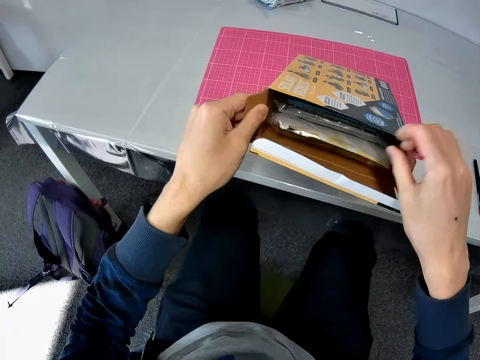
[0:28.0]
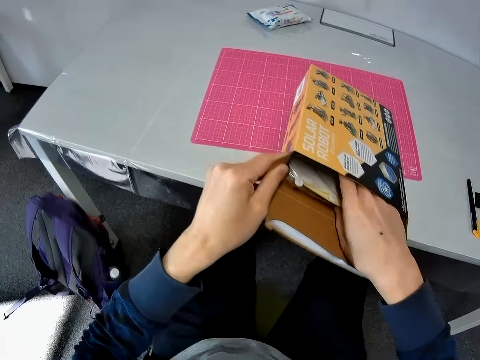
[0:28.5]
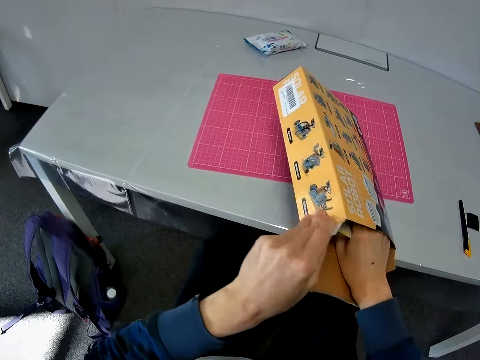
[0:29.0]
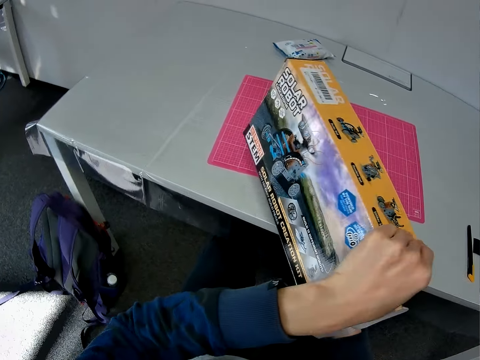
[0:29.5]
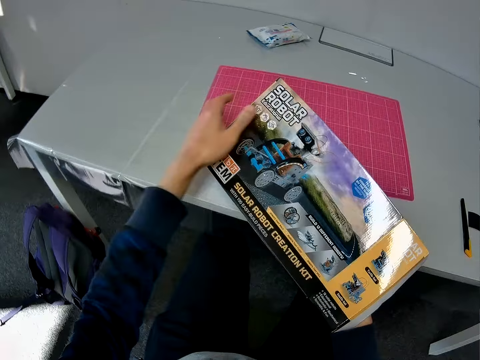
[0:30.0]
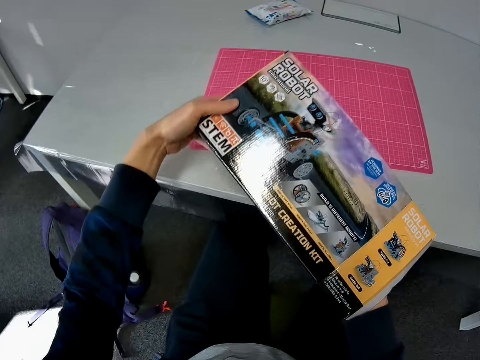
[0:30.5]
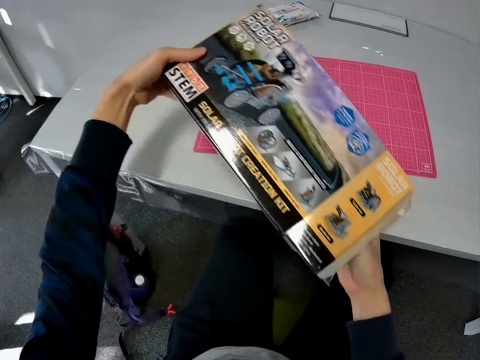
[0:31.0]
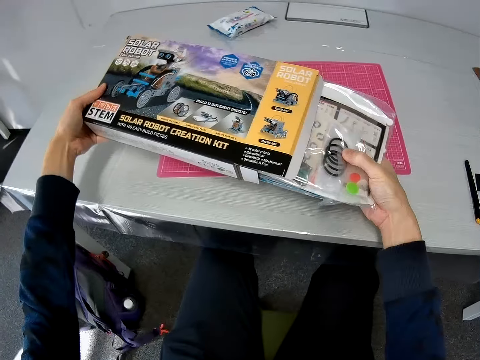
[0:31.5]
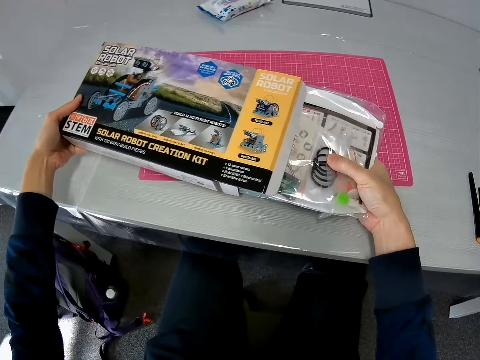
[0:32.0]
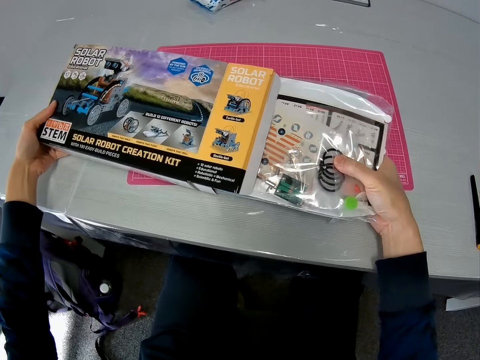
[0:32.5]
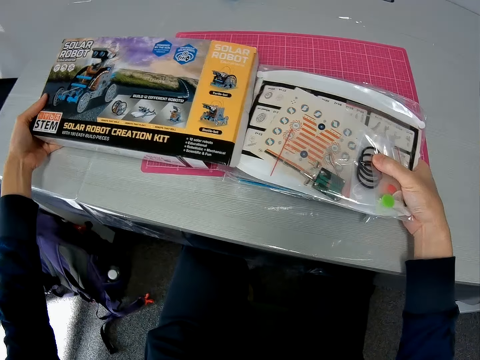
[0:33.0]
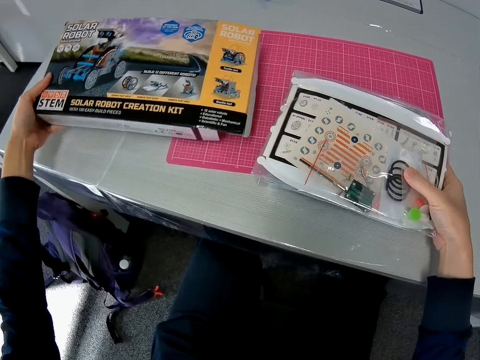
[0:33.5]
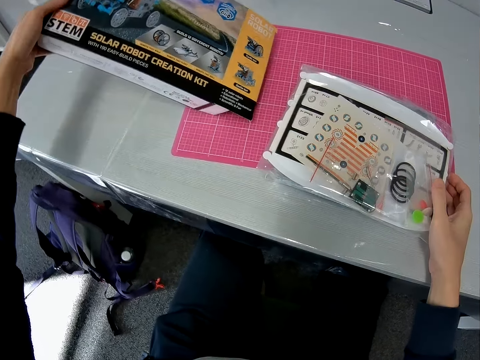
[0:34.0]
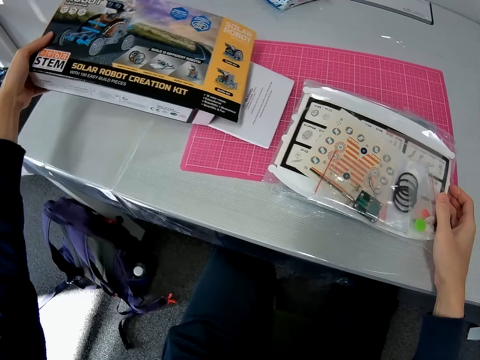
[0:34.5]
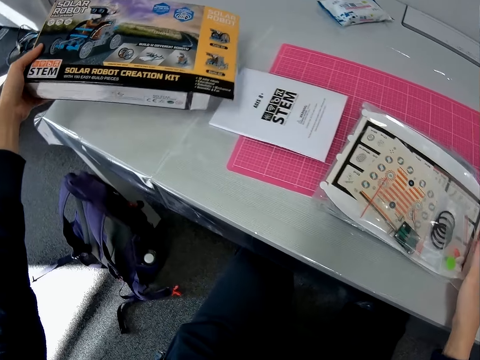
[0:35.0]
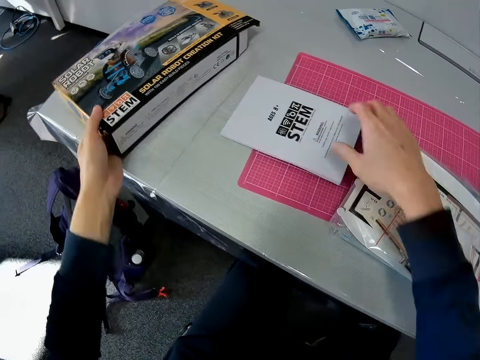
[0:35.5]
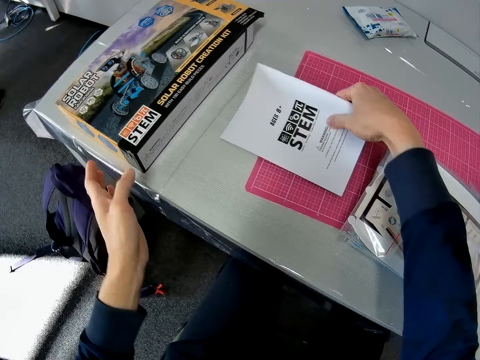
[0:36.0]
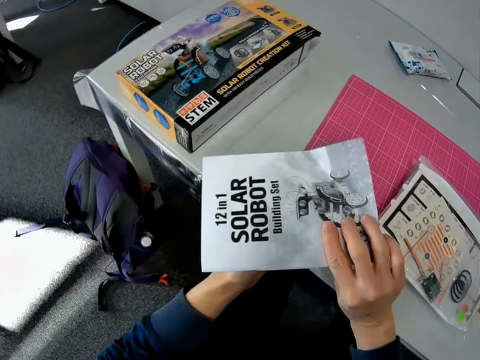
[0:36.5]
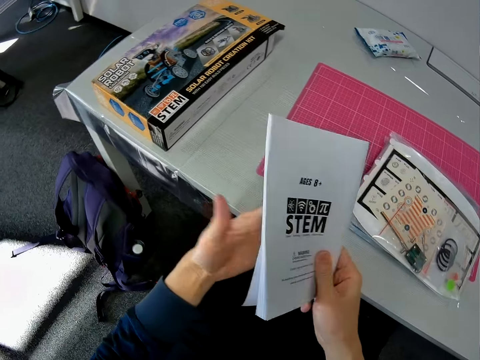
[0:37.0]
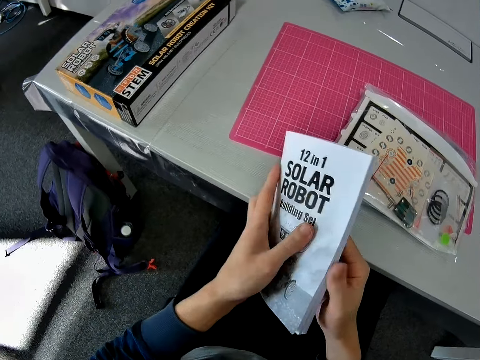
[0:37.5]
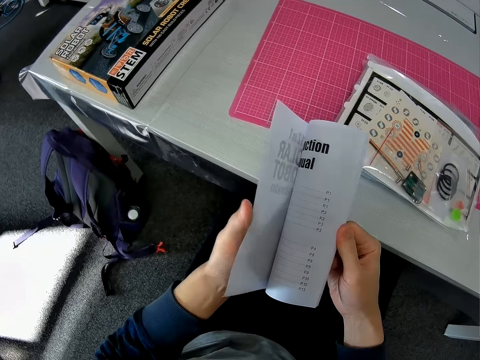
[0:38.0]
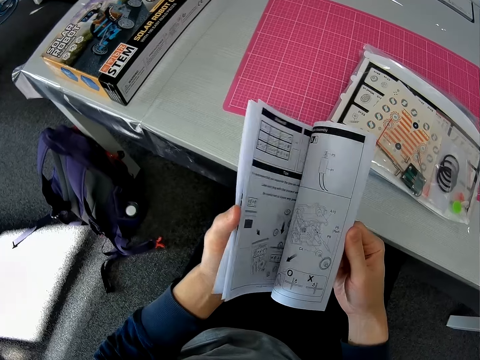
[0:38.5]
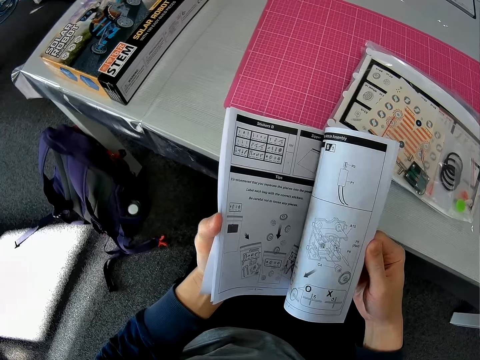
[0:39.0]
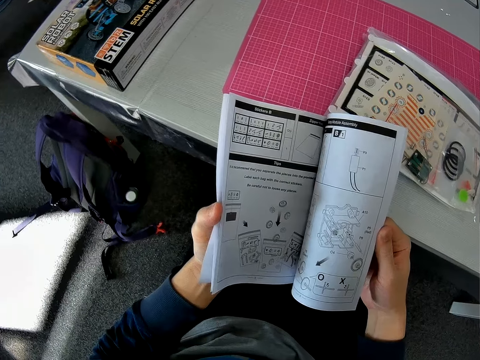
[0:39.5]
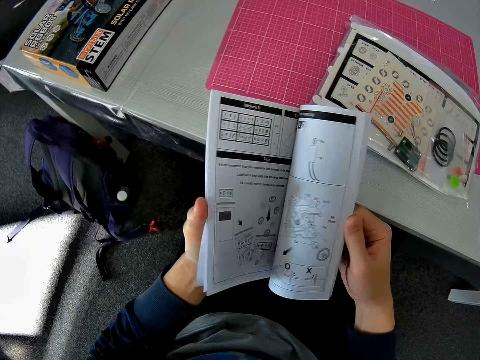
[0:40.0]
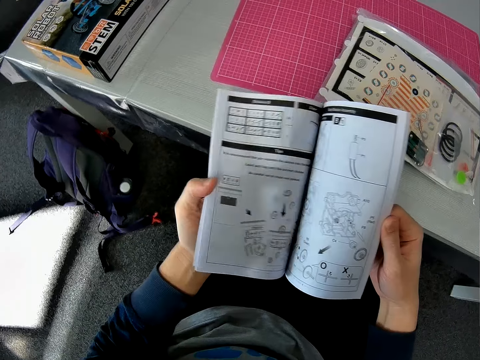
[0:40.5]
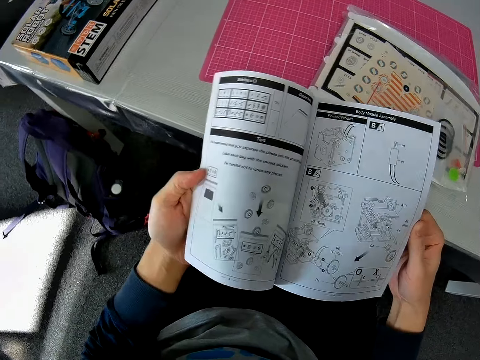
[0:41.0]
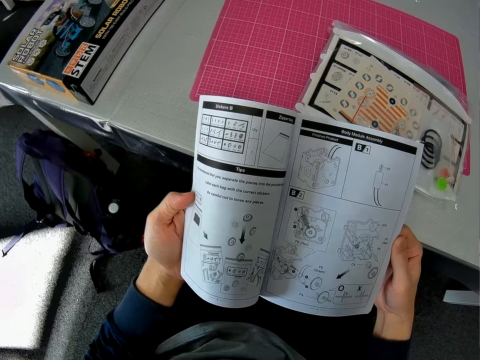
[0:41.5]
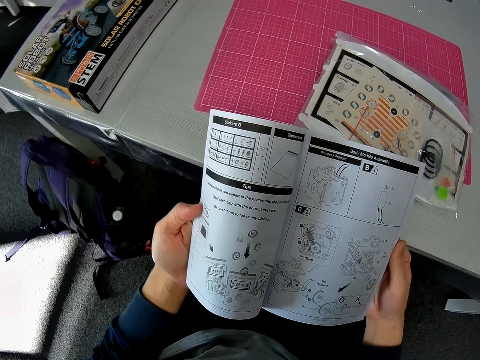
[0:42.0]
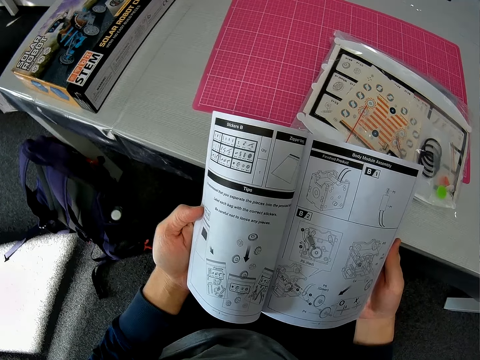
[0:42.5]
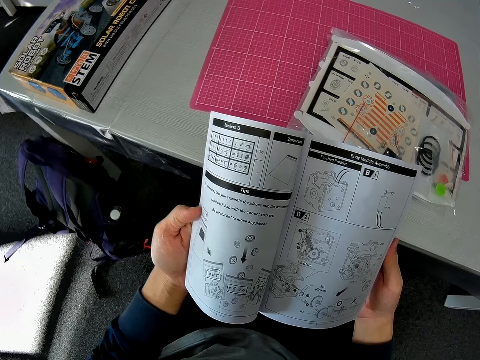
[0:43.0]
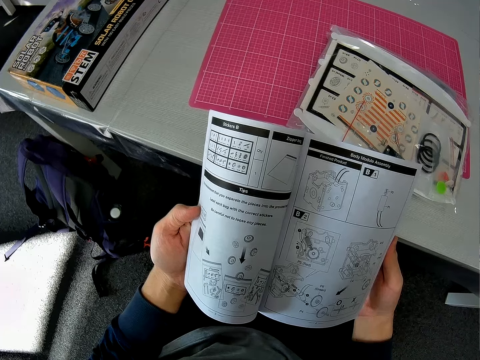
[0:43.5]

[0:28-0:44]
The camera wearer looks inside the box of the solar robot. He holds the solar robot. He puts his right hand inside the box. He turns over the box on the table and the cutting sheet. He brings out the robot kit from the box. He turns out the instruction manual or stem book from the box. He puts the solar robot on the table. He places the box on the table. He picks up the instruction manual from the cutting sheet. He turns over the instruction manual in his hands. He opens the instruction manual. He looks at the stem manual.

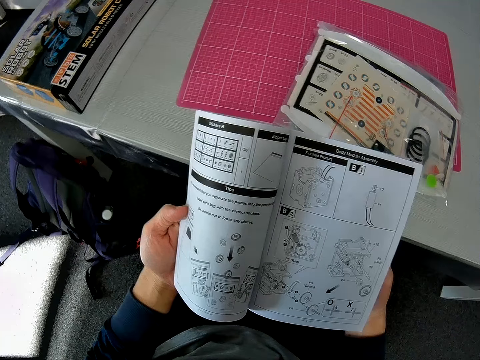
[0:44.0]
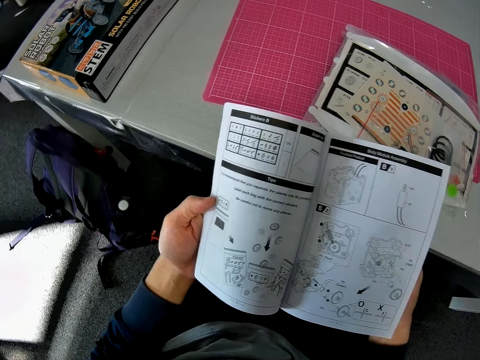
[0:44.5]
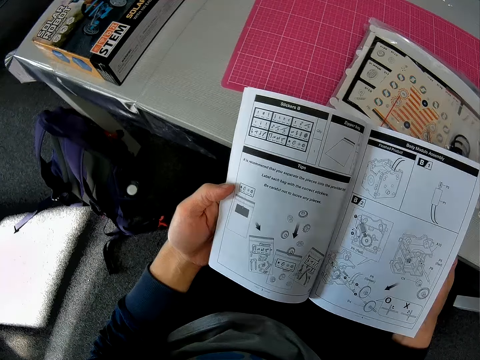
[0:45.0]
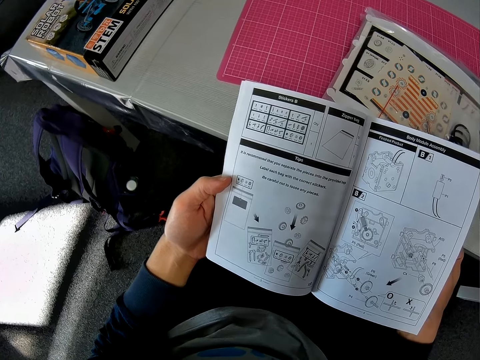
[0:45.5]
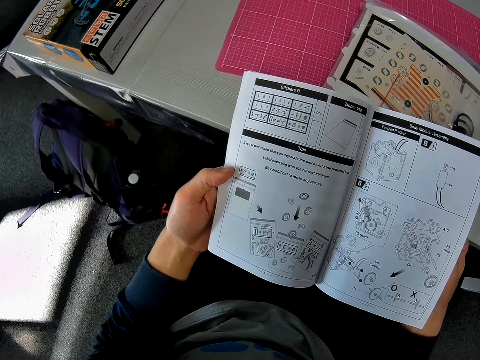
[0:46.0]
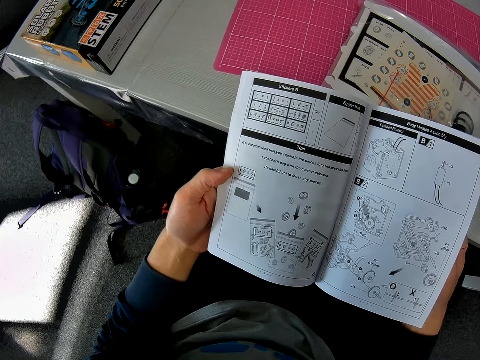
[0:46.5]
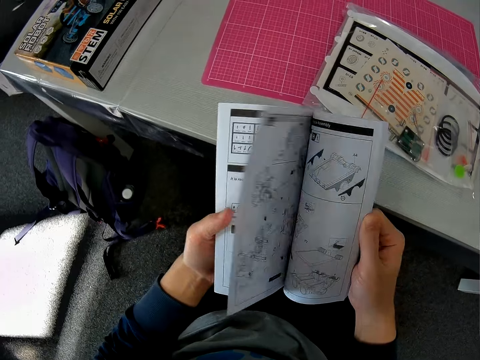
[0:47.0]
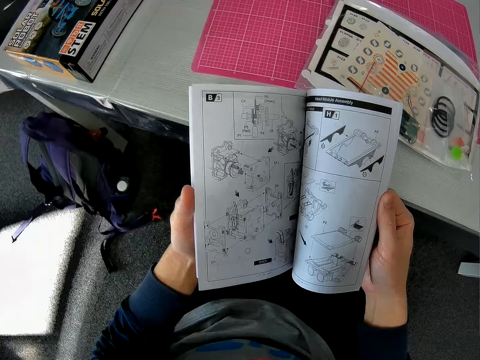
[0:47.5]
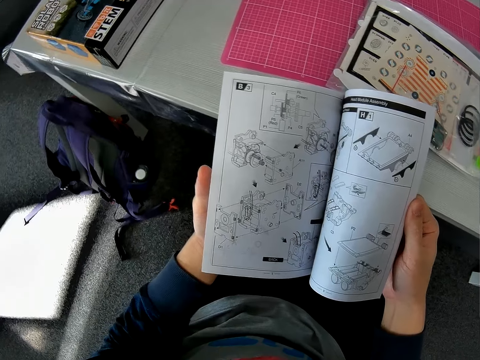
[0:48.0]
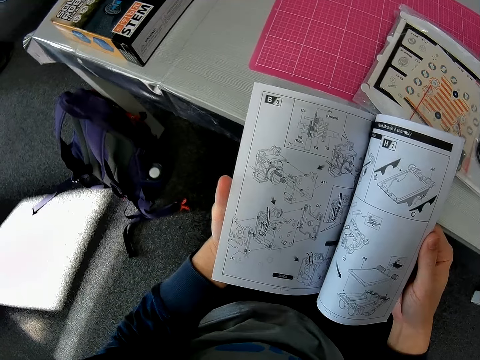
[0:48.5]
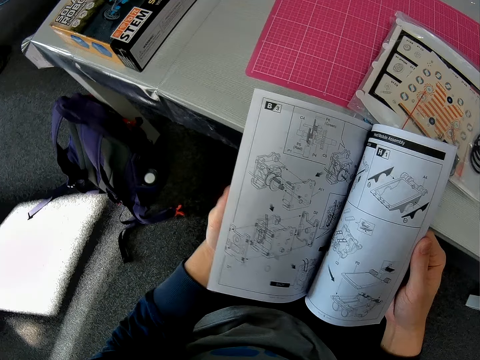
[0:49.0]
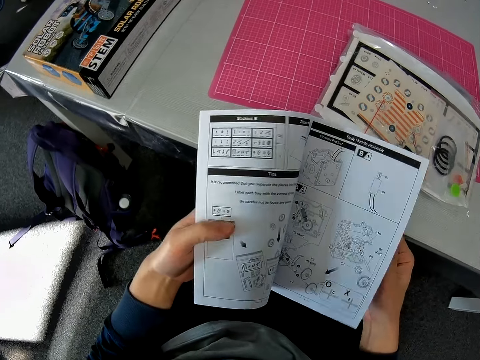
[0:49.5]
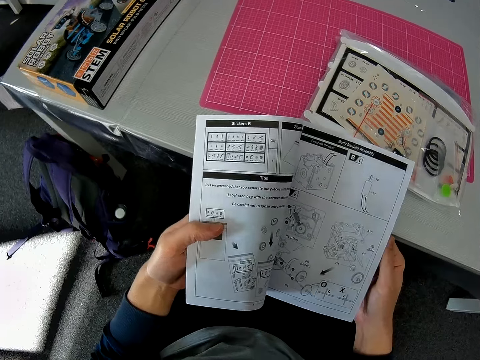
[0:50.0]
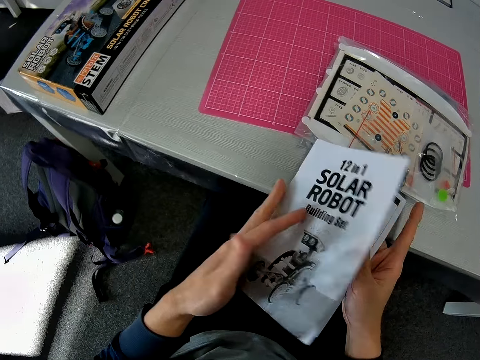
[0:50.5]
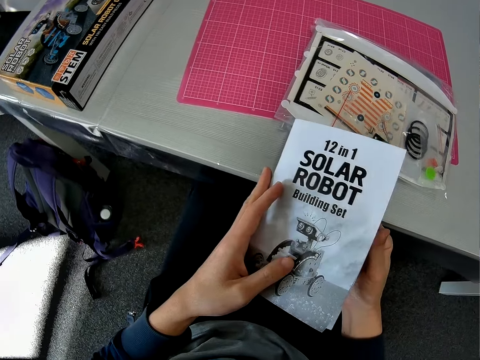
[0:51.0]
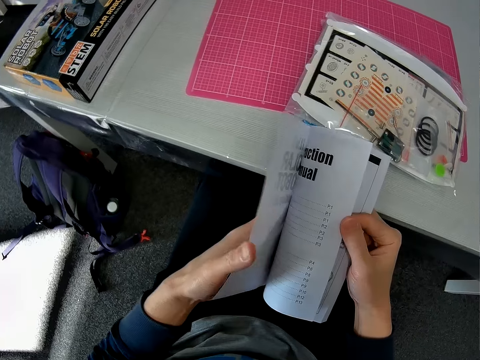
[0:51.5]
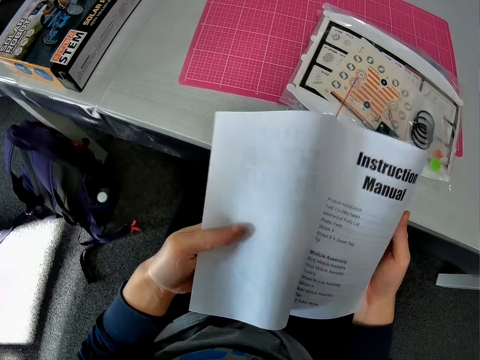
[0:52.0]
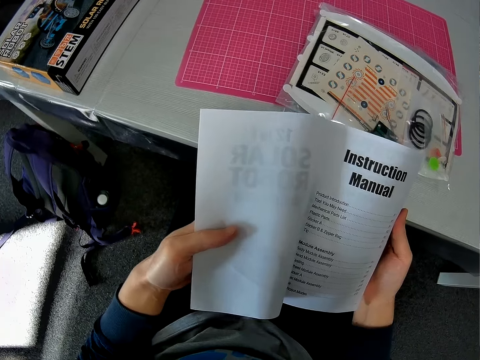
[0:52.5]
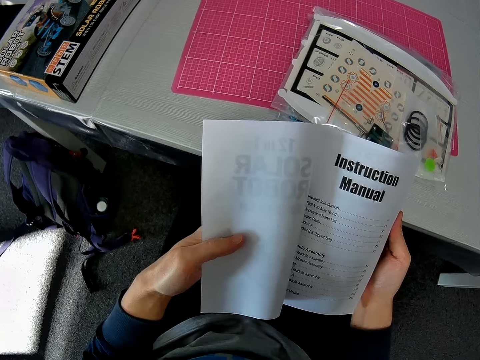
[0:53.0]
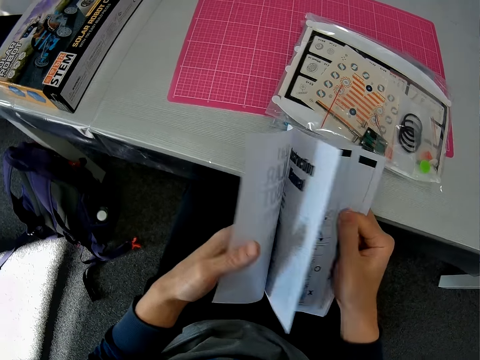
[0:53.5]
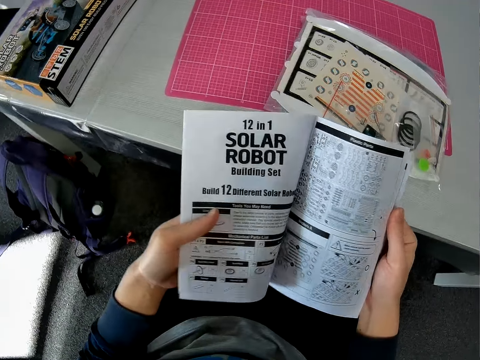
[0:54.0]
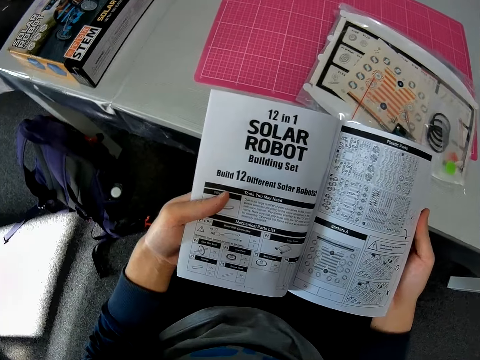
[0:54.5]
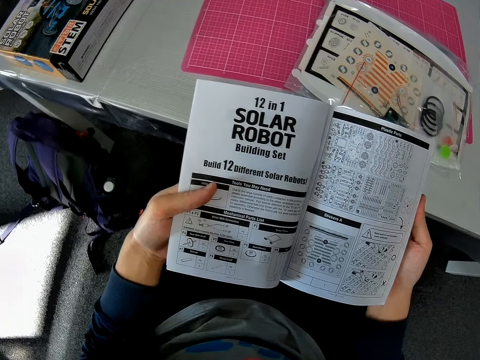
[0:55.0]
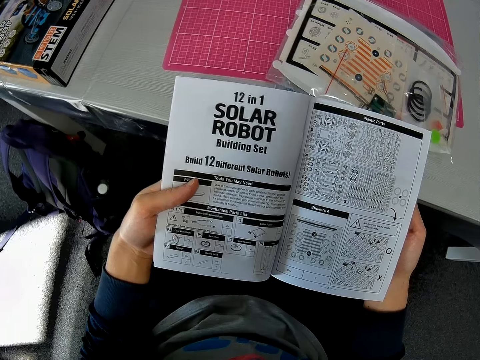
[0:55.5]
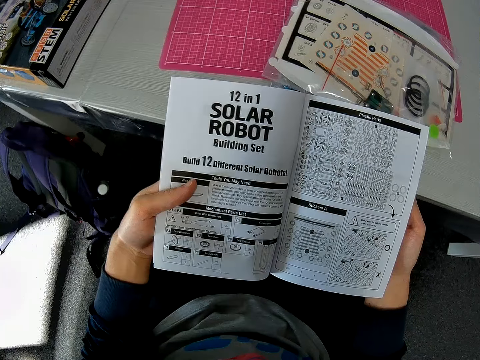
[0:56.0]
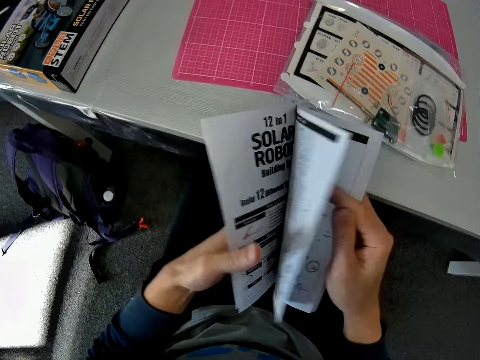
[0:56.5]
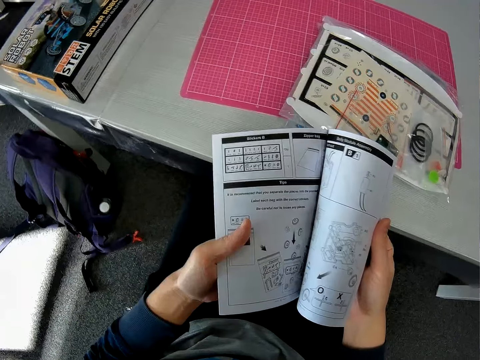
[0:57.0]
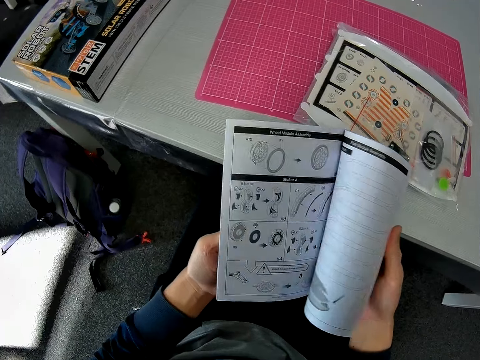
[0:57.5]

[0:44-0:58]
The camera wearer peruses the stem manual. They look at the cover of the manual. They peruse the manual.
